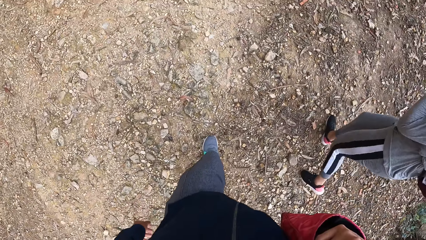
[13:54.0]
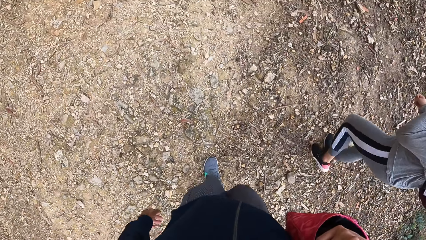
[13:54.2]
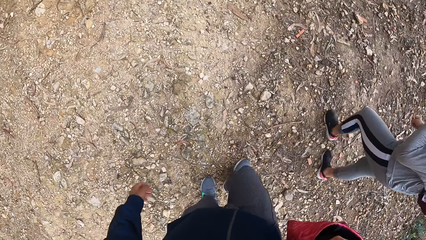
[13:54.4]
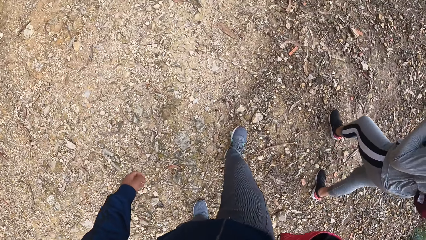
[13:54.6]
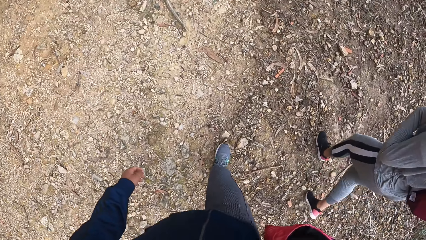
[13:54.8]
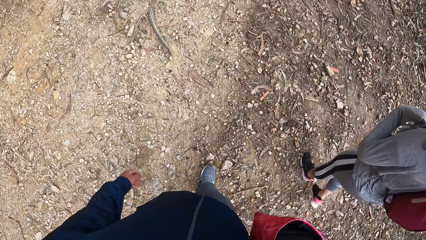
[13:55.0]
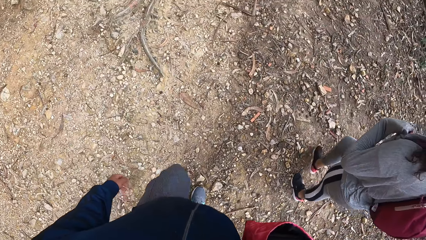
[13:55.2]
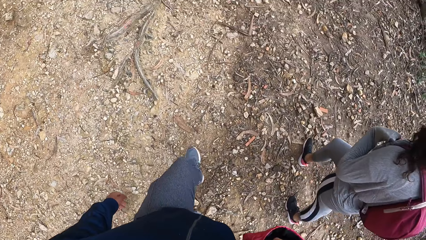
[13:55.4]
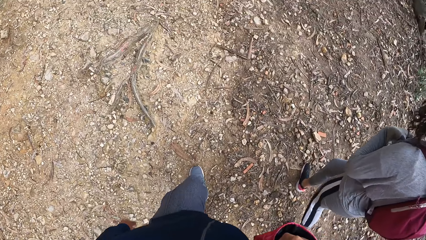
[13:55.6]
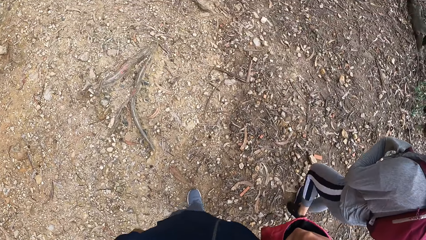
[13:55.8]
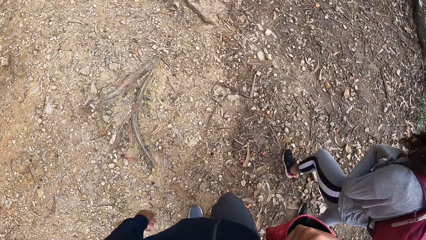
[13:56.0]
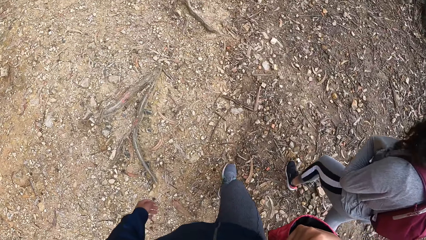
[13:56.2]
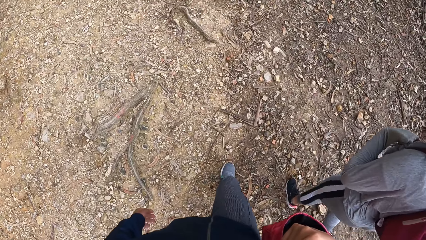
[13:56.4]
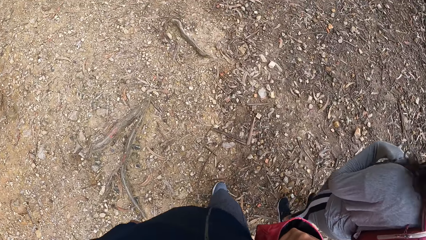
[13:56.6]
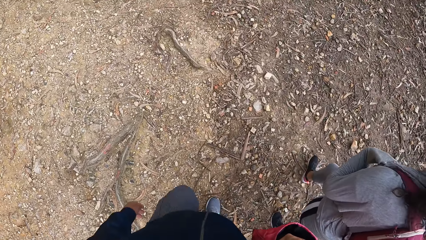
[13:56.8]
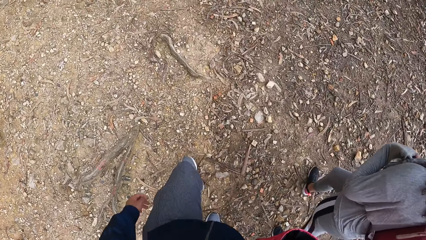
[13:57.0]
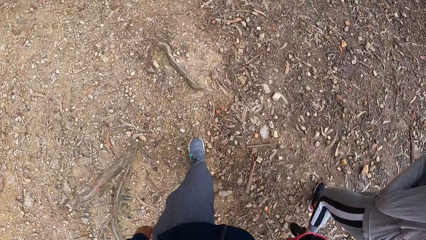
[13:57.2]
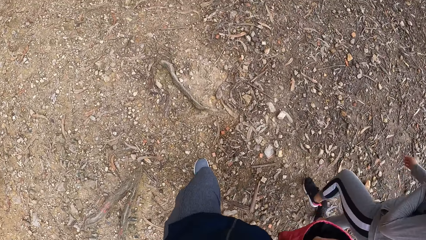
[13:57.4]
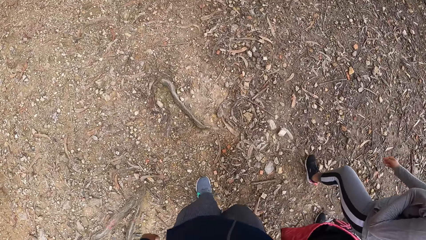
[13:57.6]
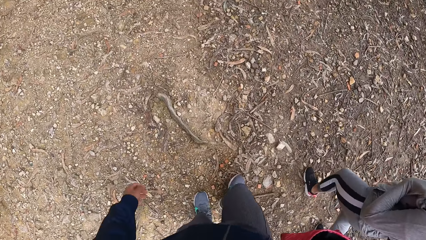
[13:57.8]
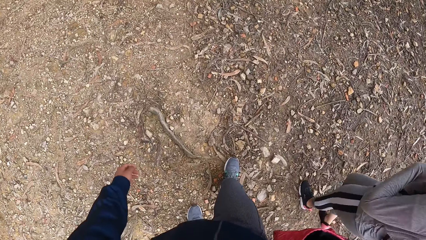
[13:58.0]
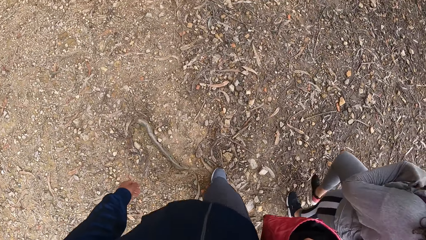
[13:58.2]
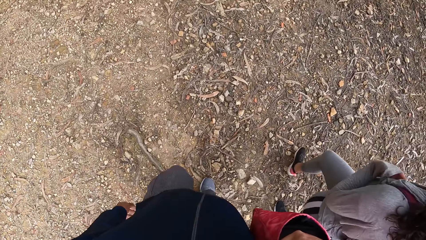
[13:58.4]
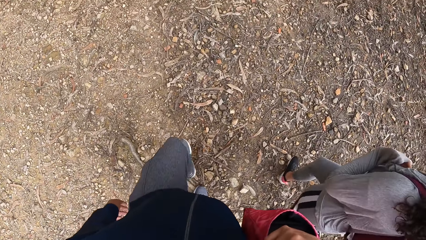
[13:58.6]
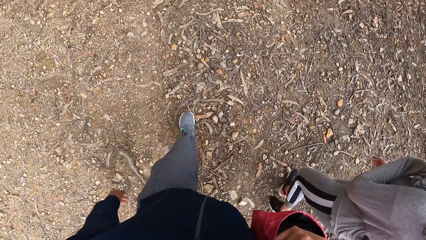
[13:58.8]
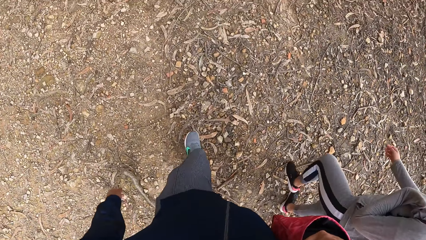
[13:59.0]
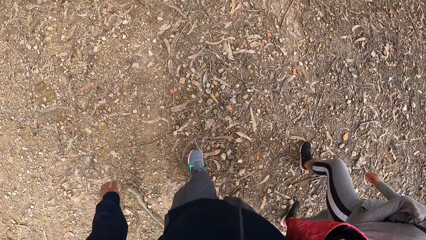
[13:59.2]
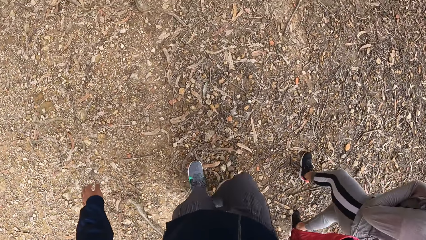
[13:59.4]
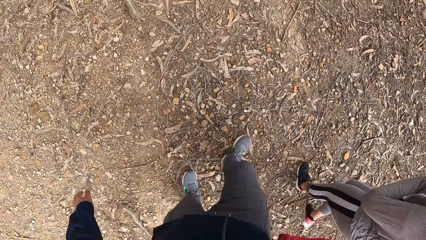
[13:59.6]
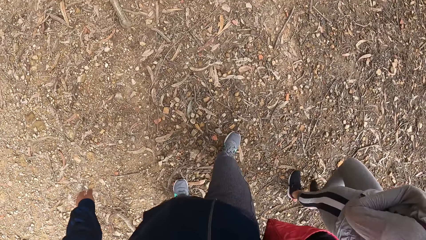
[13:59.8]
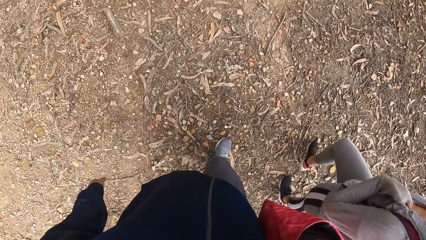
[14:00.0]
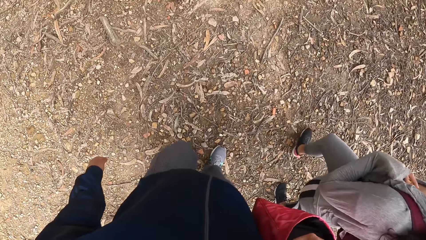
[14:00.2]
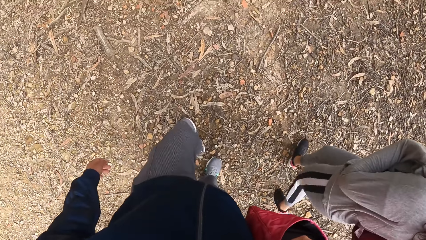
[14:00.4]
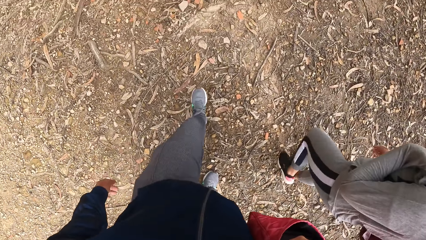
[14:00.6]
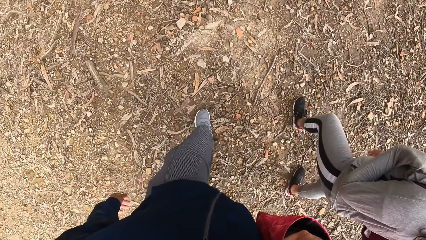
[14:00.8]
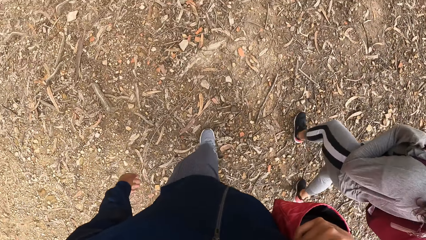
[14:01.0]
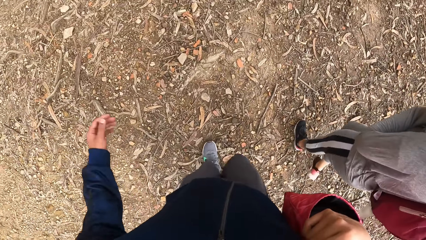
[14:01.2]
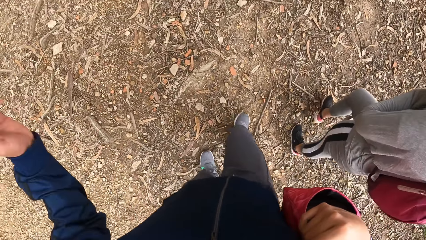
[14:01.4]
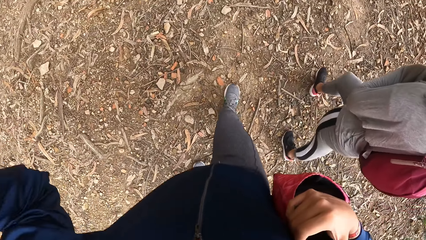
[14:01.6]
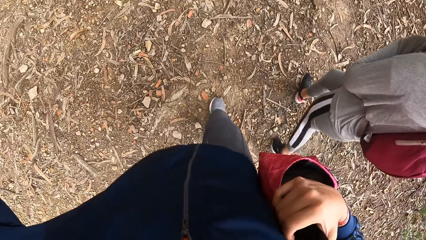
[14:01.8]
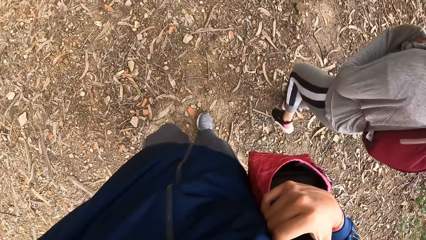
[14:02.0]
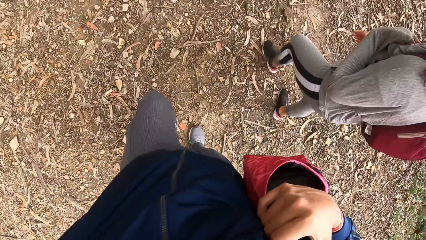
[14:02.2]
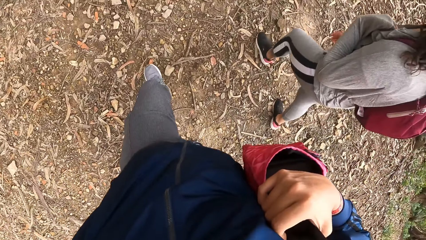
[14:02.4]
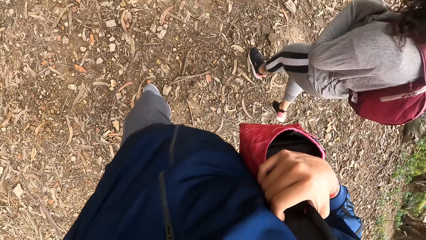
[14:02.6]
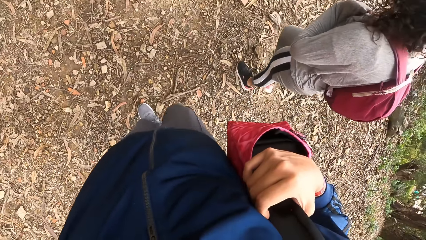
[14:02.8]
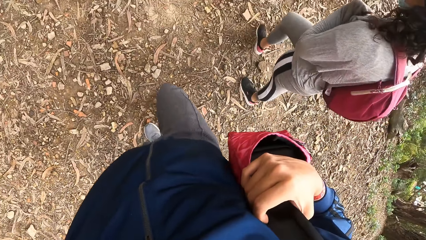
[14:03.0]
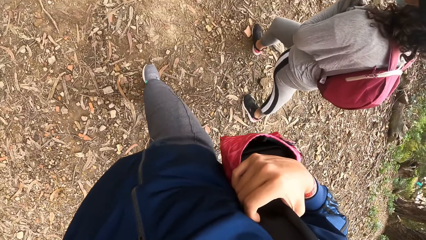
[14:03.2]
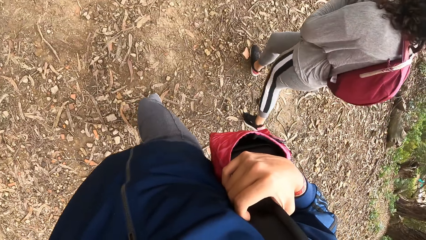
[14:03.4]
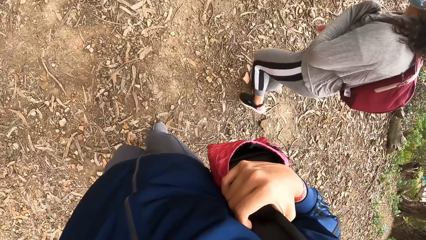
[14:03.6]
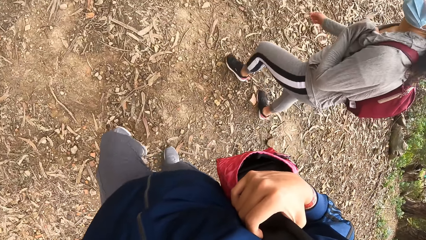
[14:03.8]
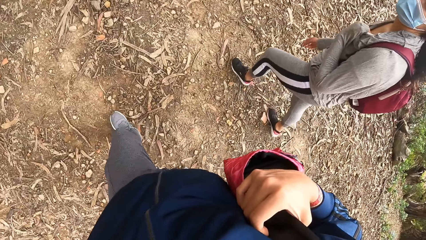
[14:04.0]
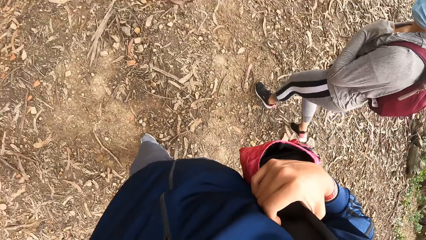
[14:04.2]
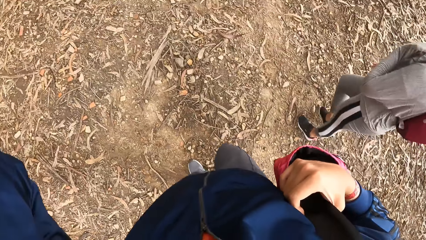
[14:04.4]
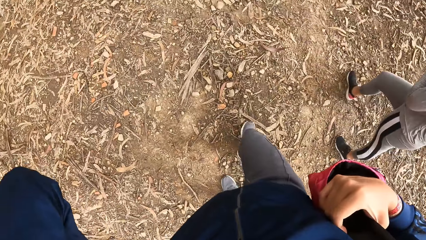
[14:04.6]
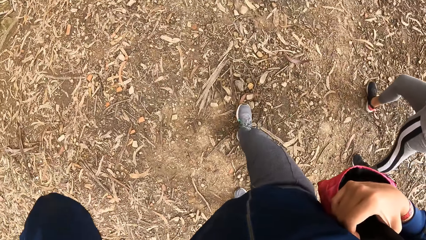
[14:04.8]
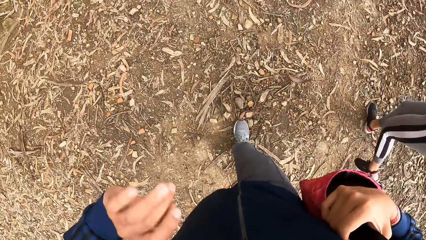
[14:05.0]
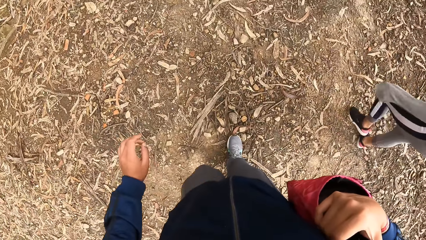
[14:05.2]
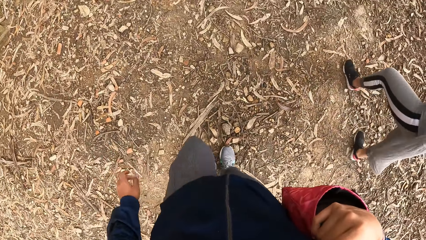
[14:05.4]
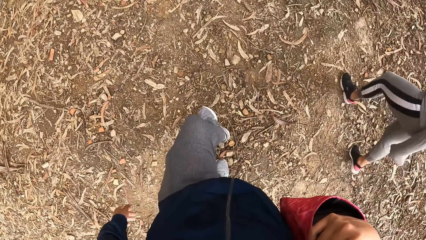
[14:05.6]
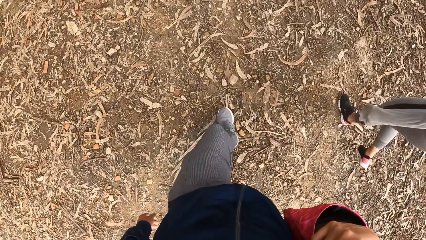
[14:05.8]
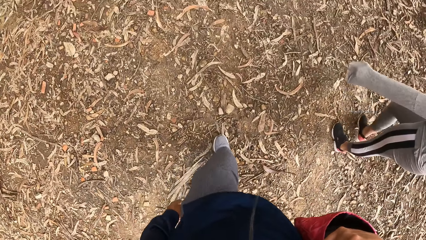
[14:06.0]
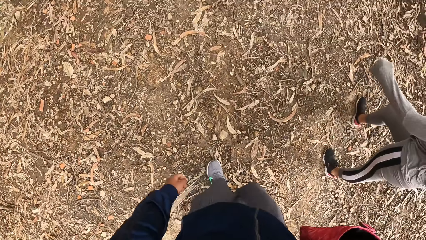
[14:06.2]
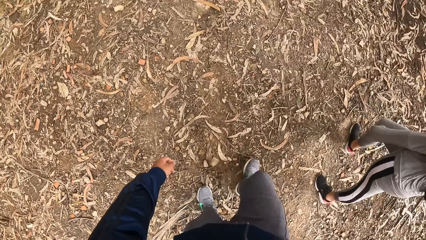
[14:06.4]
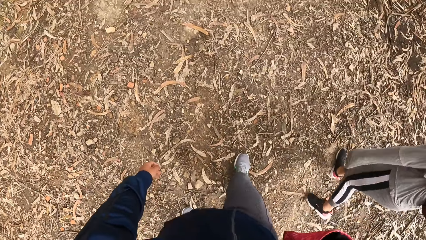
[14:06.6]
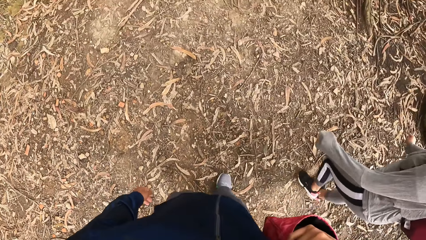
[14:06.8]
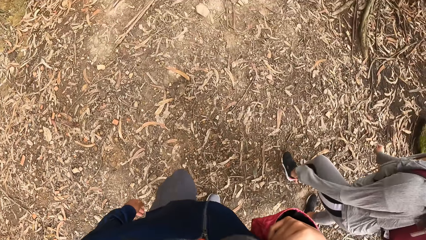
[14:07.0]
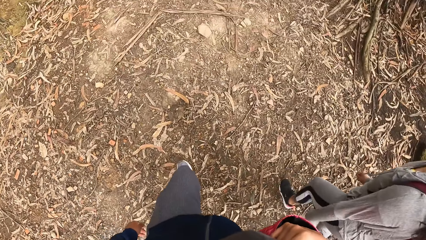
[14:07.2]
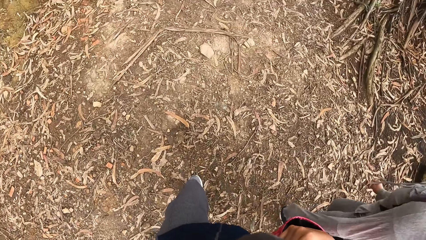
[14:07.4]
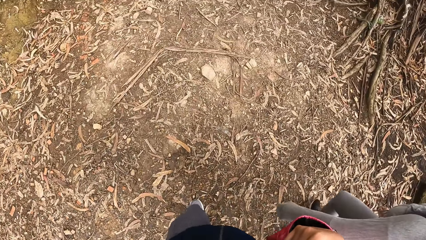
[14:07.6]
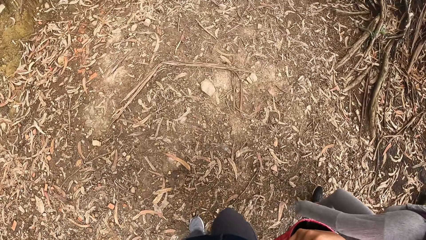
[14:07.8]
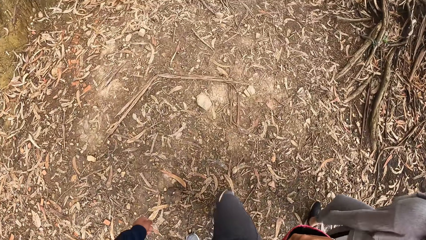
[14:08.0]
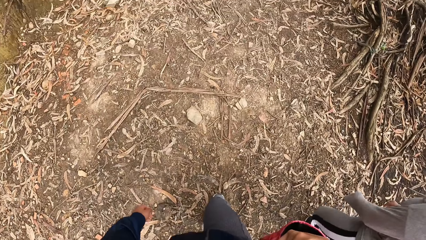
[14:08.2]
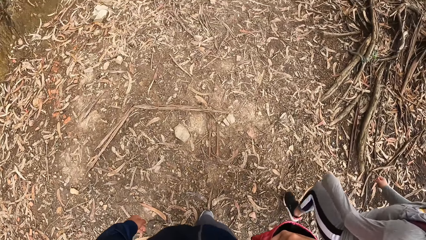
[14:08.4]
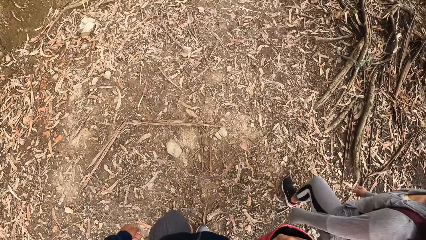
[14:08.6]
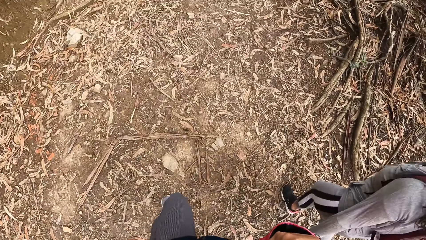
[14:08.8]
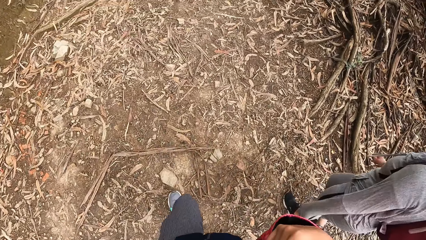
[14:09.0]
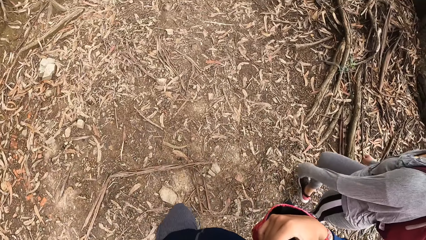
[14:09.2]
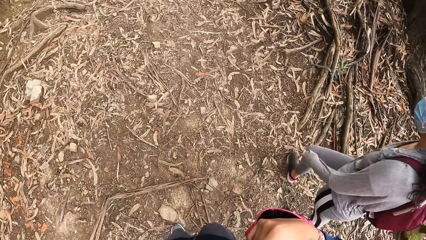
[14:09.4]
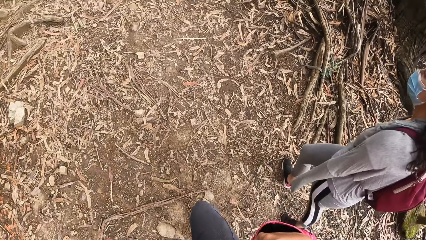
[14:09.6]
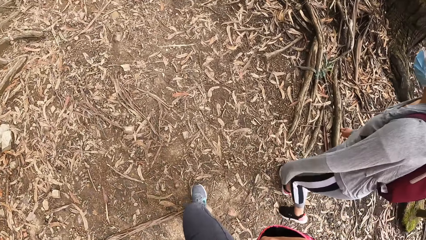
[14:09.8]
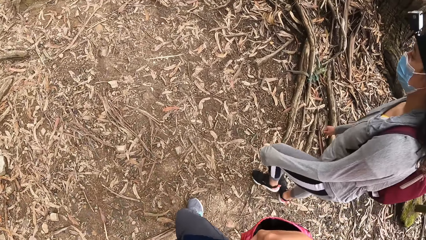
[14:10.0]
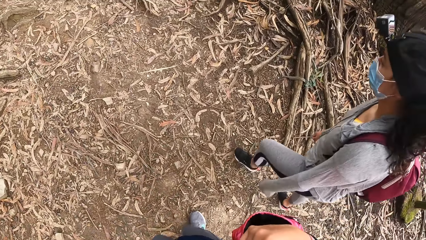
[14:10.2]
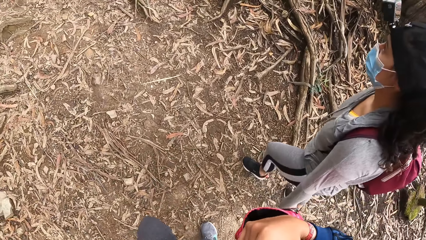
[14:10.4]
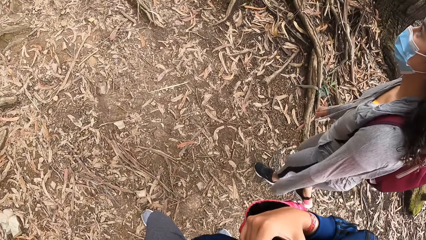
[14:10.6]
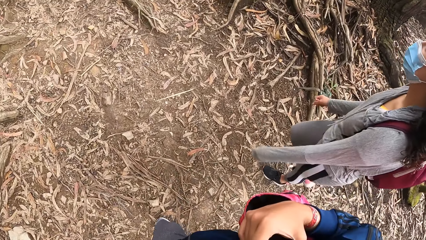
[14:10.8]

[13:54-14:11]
A woman places her left hand on her chest. The camera wearer holds the bag handle with his right hand.
